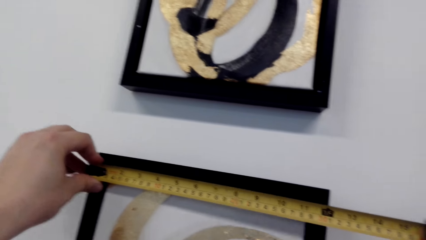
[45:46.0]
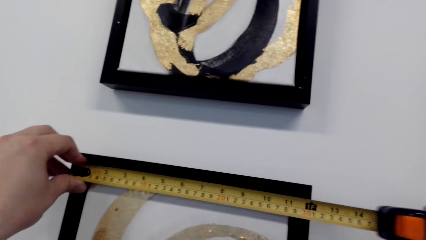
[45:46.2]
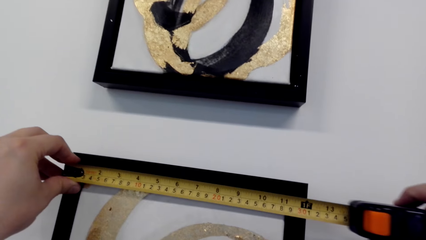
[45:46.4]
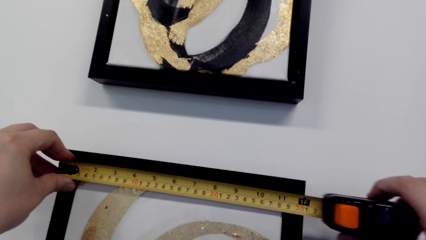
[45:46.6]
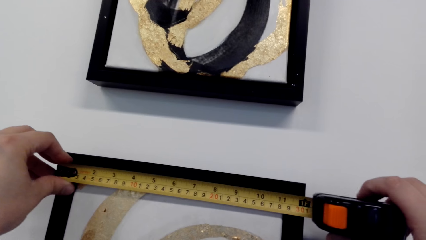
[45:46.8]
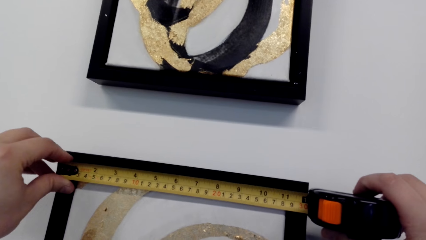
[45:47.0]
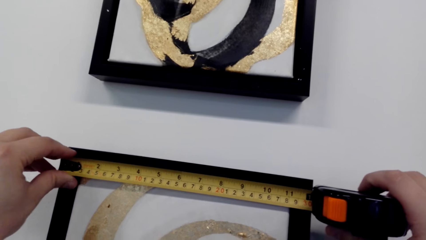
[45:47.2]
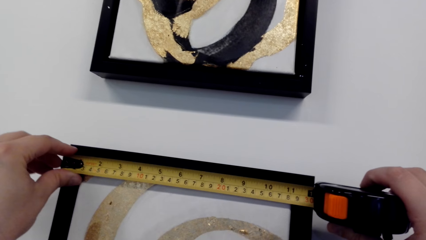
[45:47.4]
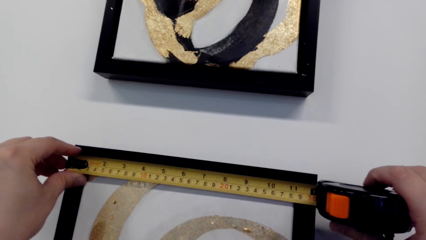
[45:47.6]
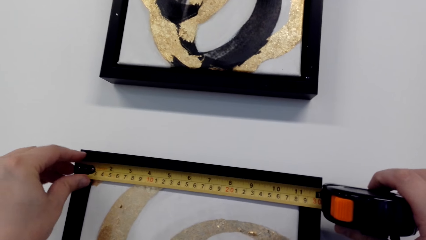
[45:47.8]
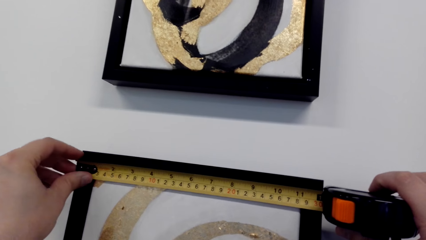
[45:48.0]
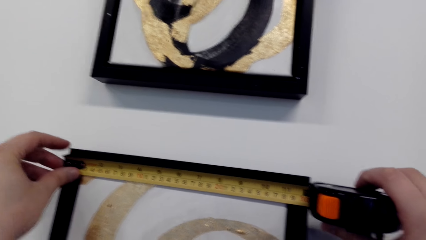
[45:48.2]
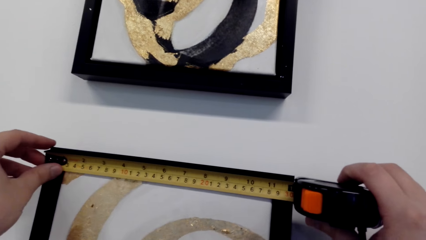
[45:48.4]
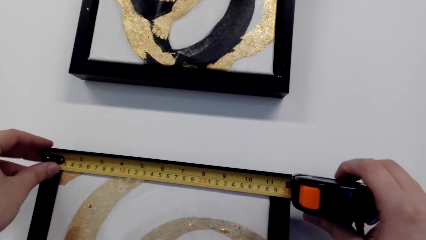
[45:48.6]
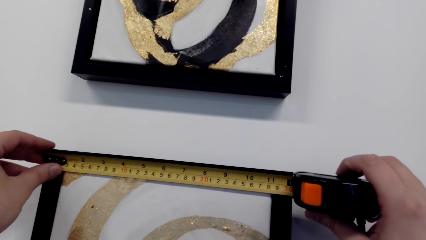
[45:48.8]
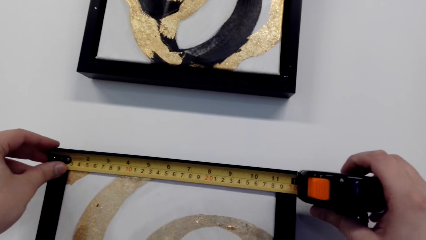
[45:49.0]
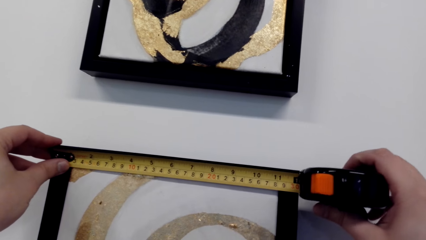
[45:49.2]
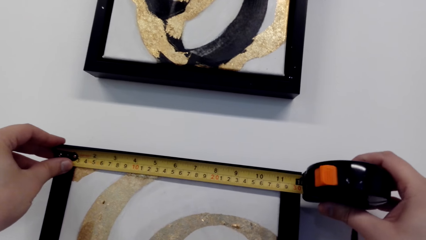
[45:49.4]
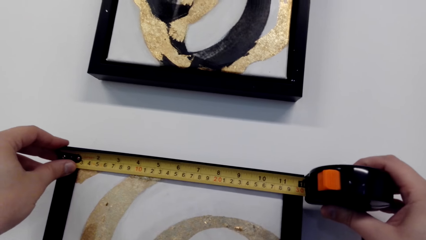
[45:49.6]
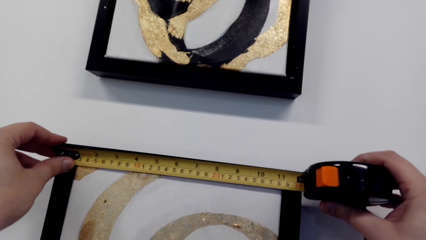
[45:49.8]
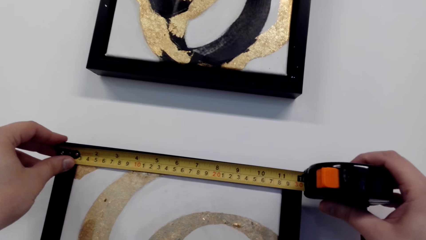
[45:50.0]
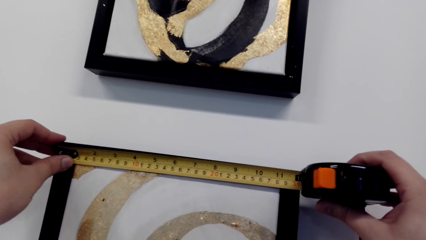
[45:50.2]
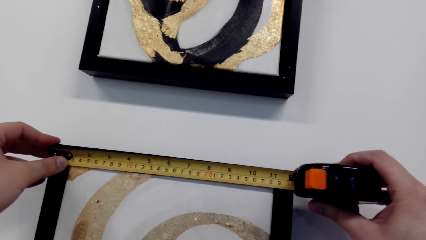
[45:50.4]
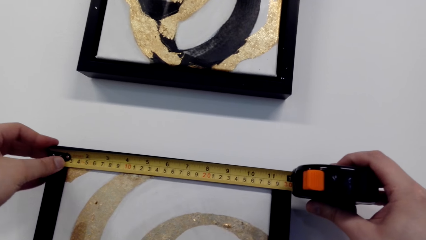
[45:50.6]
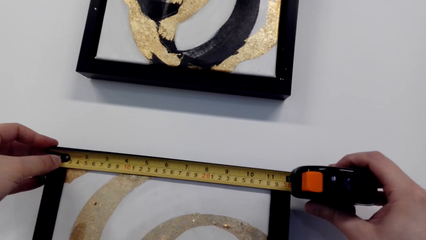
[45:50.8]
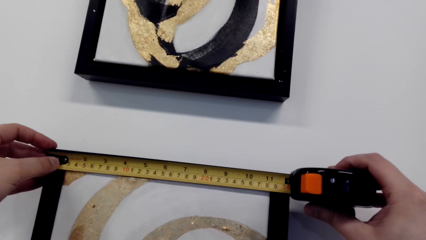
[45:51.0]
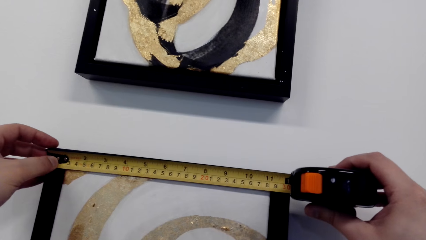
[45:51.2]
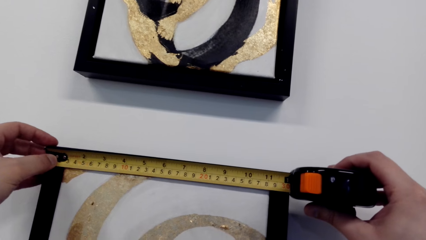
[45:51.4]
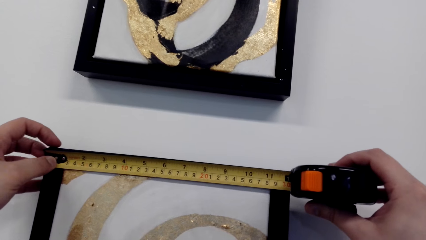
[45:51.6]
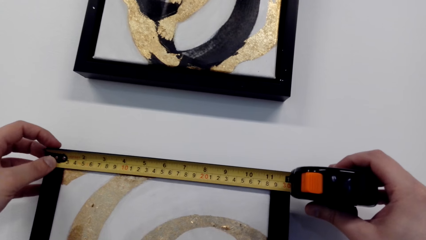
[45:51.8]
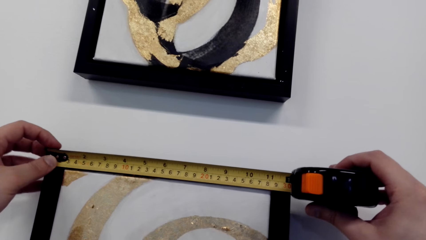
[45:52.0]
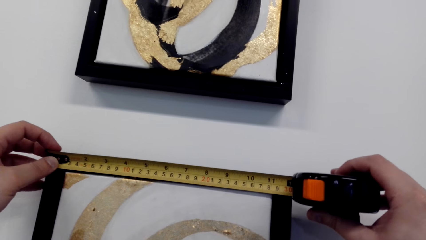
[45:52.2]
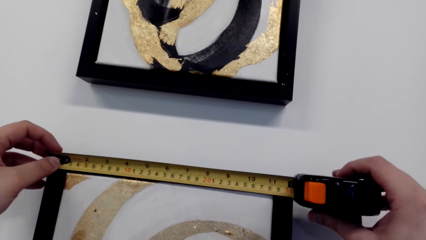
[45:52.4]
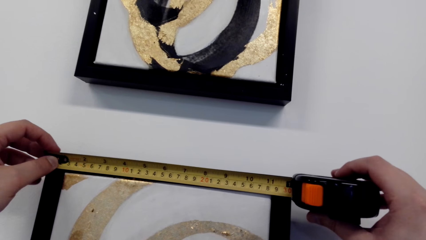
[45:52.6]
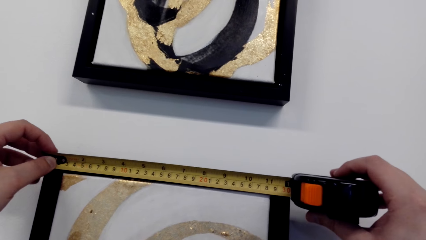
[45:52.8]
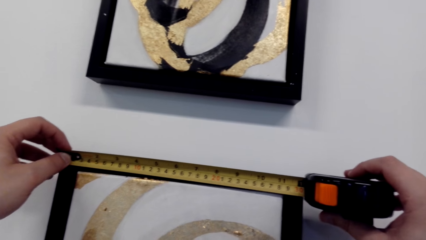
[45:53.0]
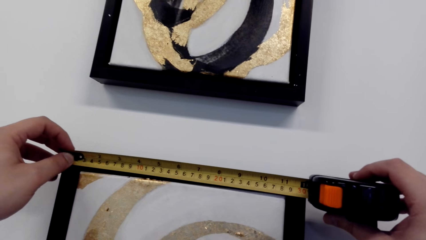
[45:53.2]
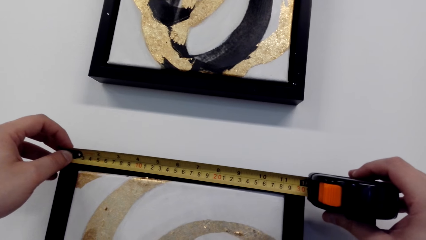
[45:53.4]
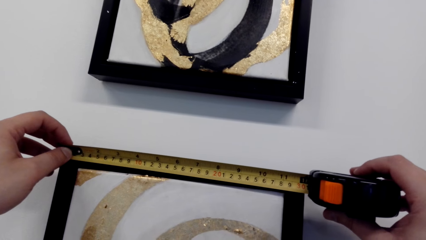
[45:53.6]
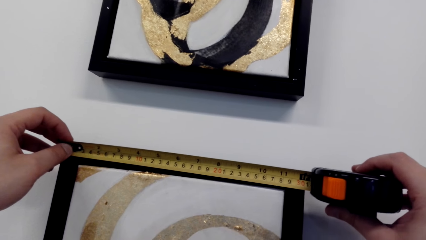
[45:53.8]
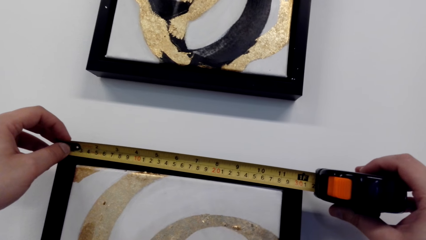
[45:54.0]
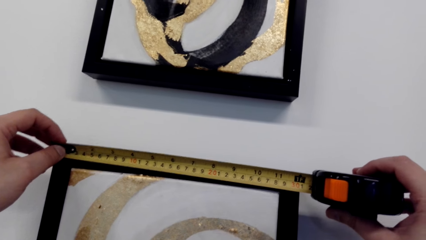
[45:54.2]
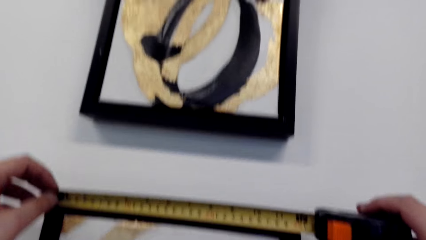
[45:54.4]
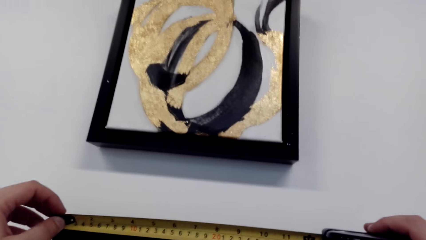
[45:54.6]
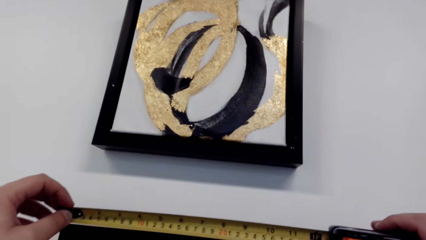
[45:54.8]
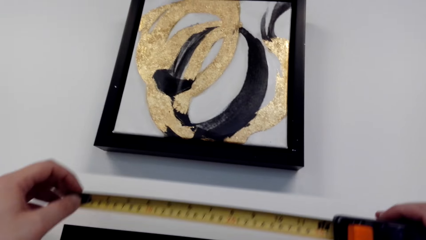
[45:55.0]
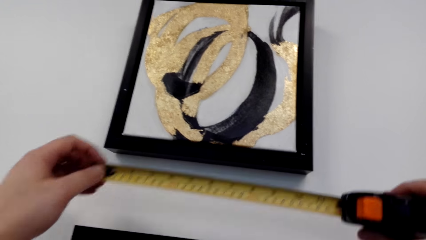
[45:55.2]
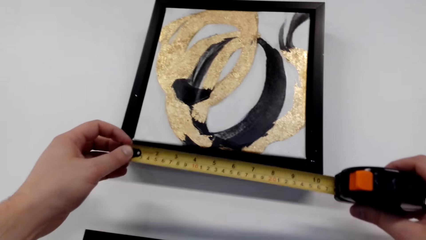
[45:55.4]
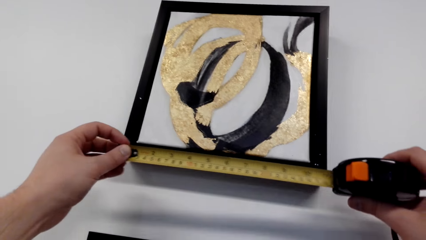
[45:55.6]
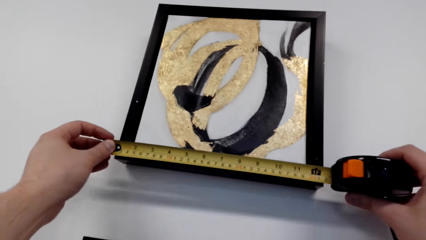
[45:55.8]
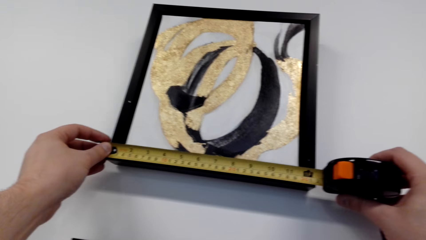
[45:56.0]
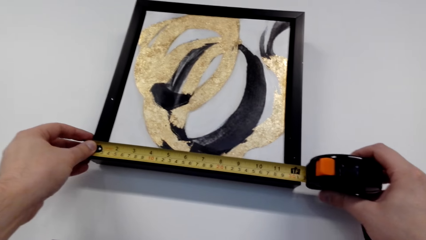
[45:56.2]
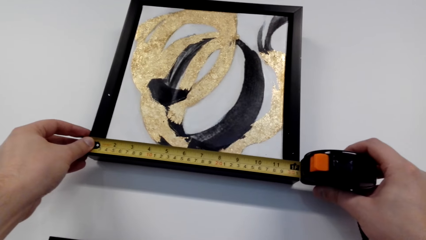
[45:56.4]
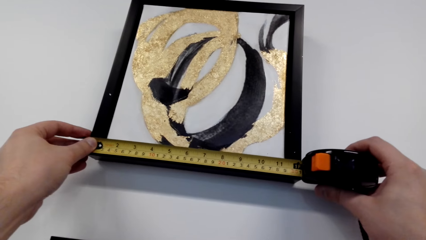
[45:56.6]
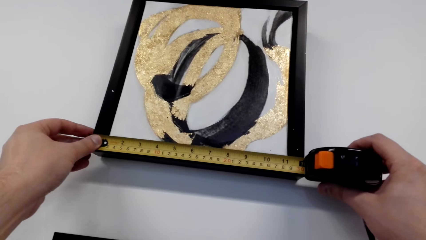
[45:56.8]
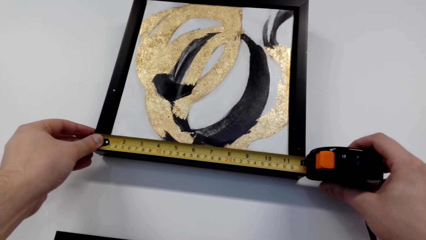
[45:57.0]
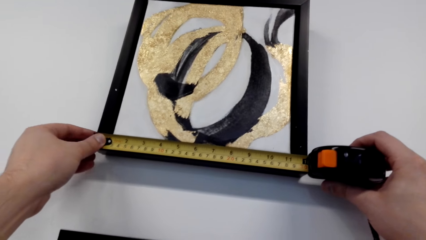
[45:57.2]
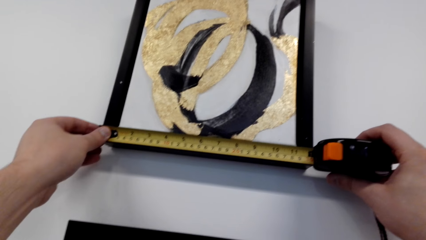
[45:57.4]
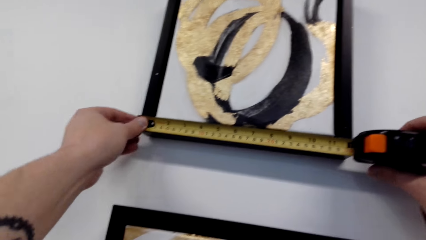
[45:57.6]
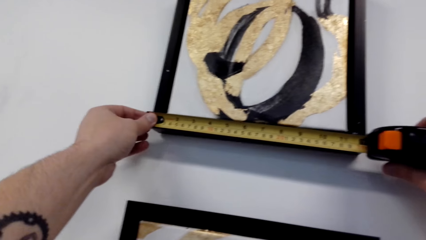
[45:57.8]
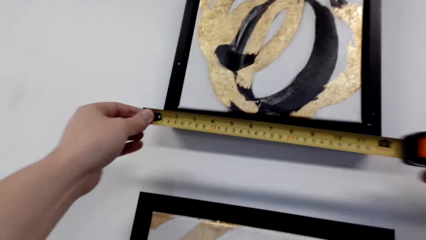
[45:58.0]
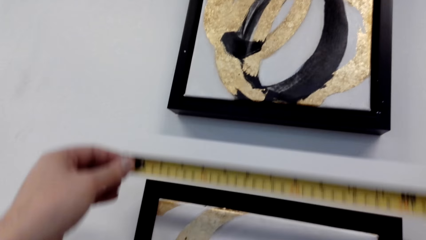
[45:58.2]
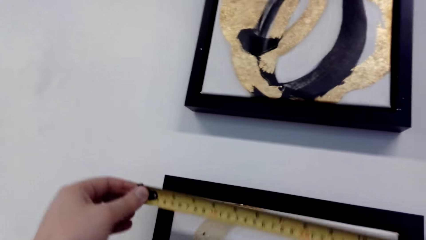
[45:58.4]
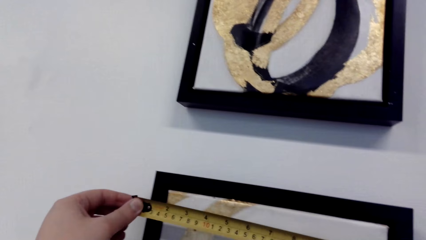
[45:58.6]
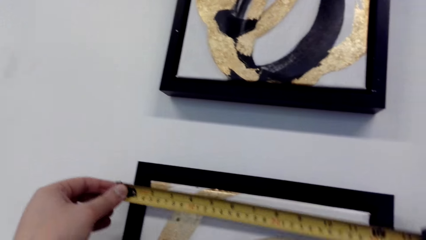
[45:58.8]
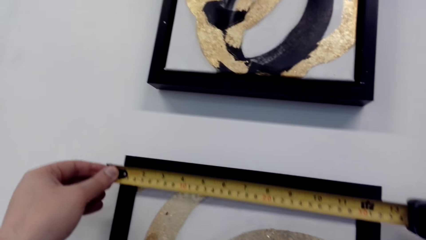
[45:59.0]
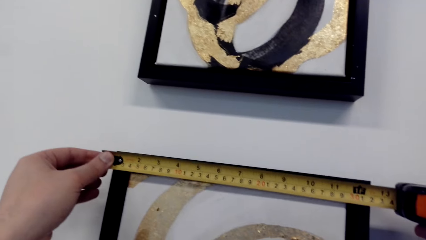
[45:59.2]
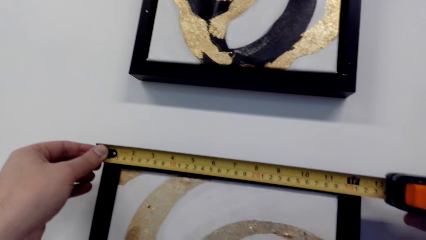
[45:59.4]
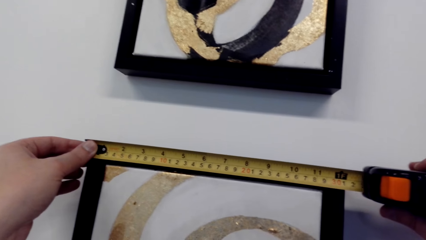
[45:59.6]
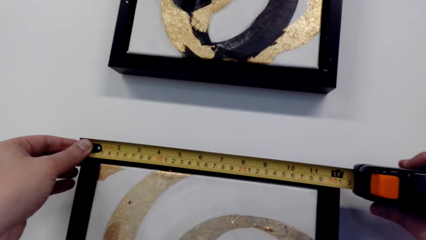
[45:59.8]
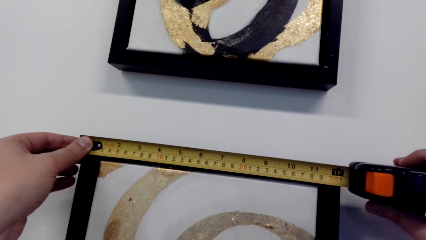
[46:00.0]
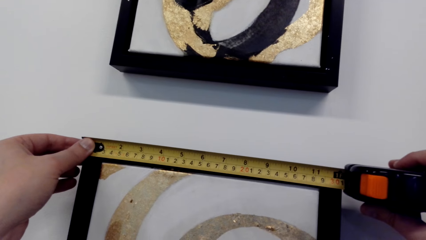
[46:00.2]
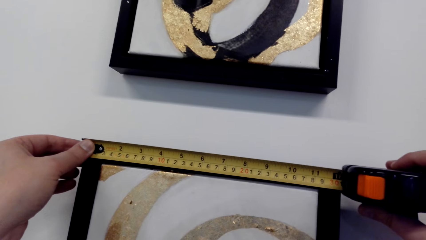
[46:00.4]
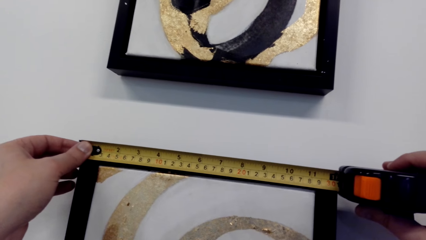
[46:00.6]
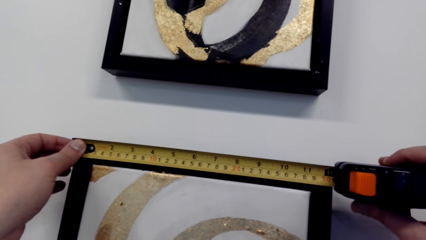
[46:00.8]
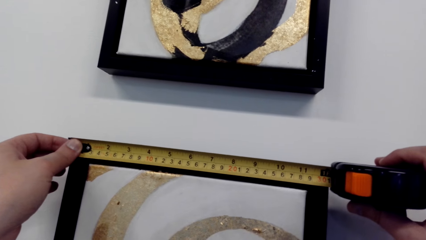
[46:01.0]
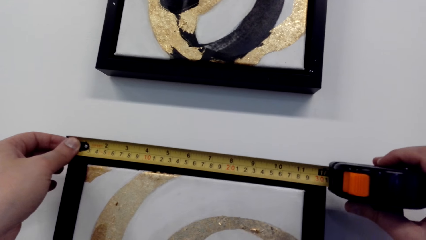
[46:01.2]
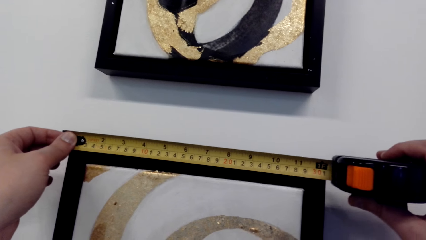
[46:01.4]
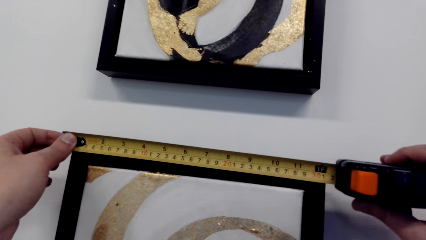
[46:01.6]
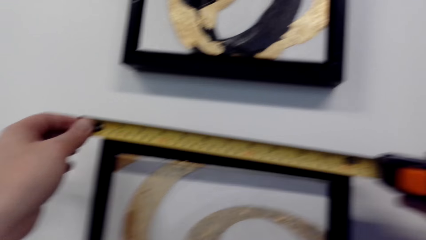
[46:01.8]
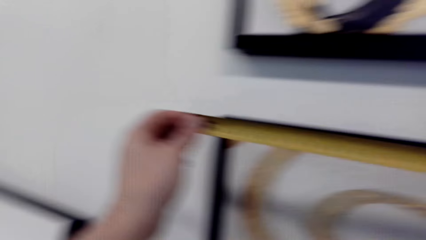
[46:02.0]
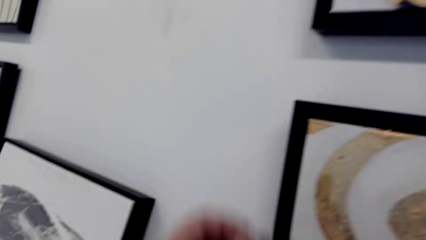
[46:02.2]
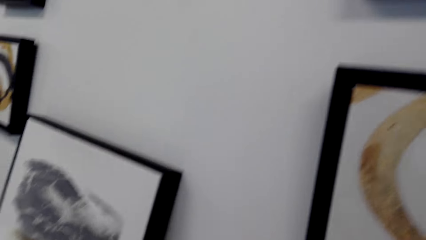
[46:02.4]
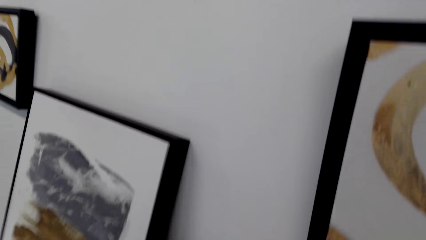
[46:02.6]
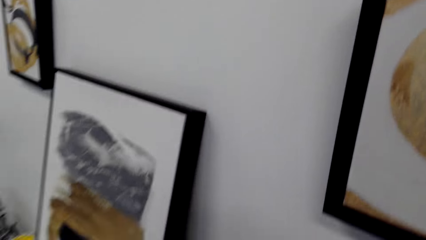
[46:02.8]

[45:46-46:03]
The camera wearer measures the portrait with the tape measure.
